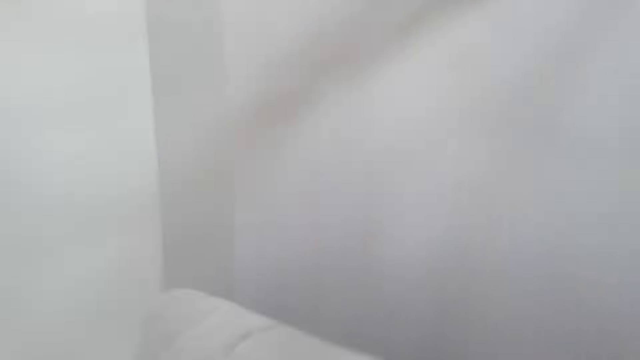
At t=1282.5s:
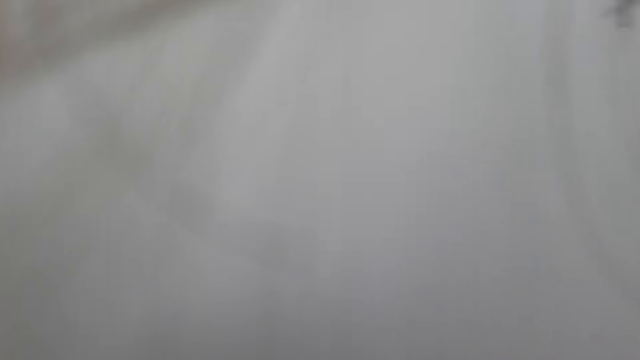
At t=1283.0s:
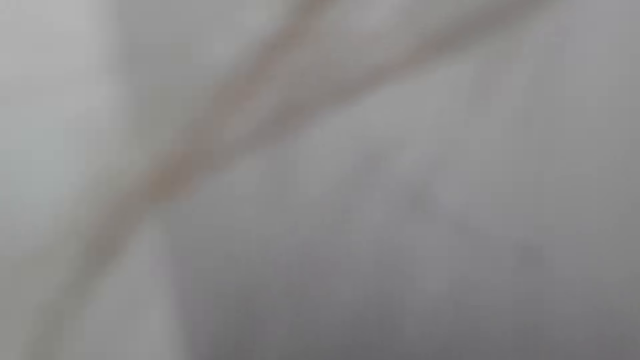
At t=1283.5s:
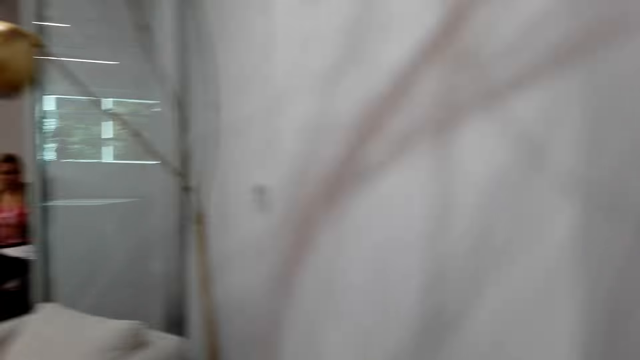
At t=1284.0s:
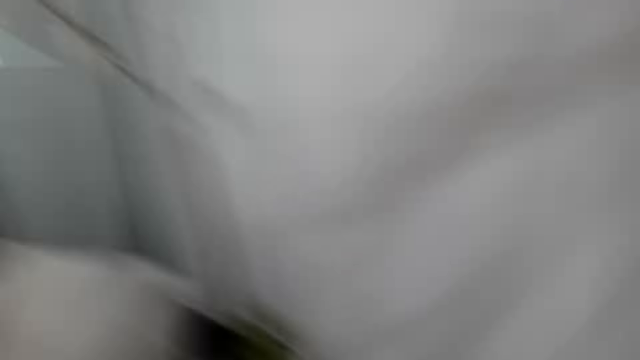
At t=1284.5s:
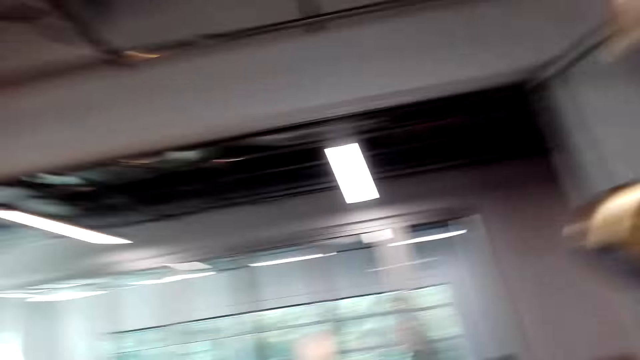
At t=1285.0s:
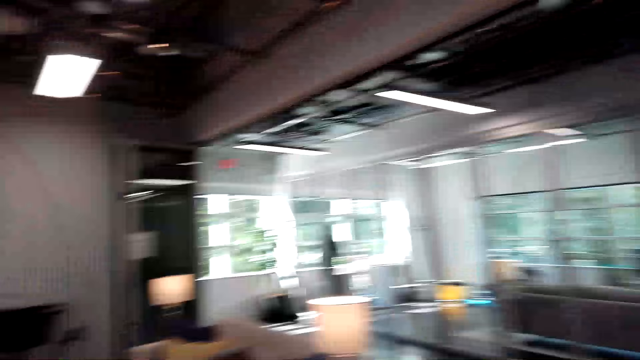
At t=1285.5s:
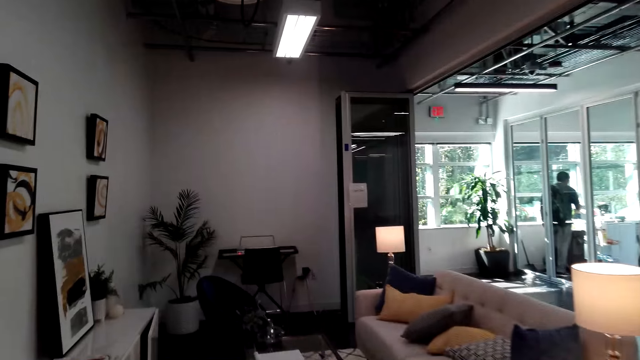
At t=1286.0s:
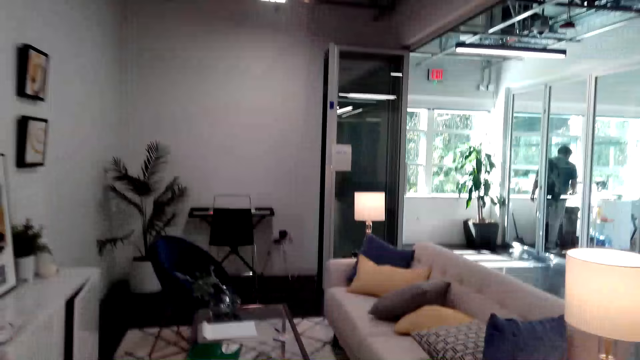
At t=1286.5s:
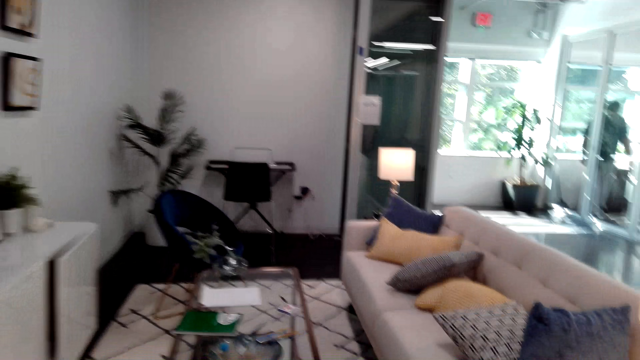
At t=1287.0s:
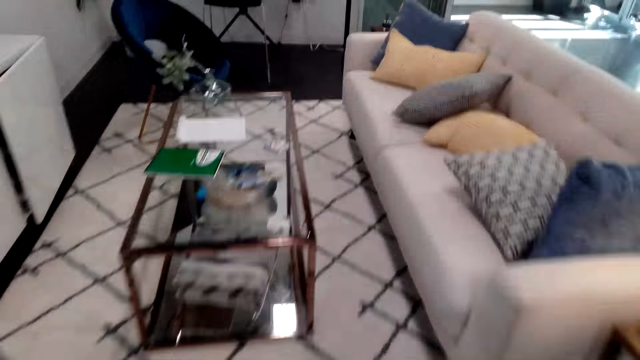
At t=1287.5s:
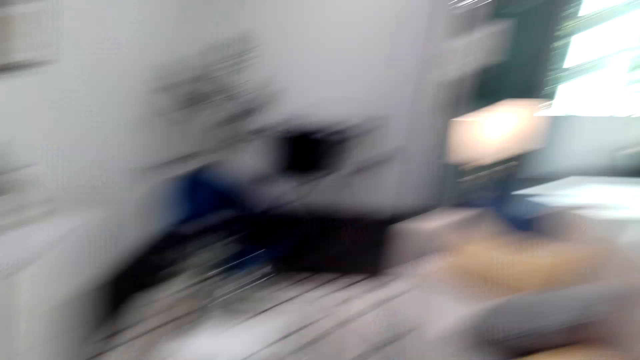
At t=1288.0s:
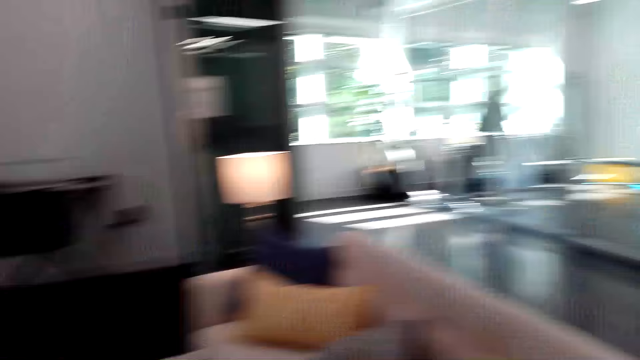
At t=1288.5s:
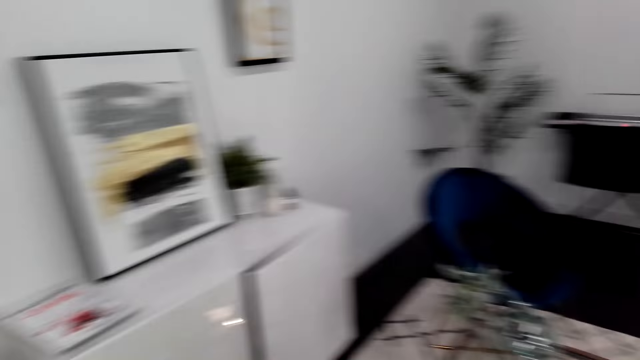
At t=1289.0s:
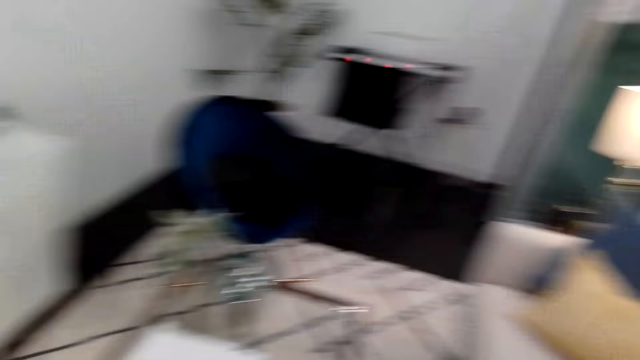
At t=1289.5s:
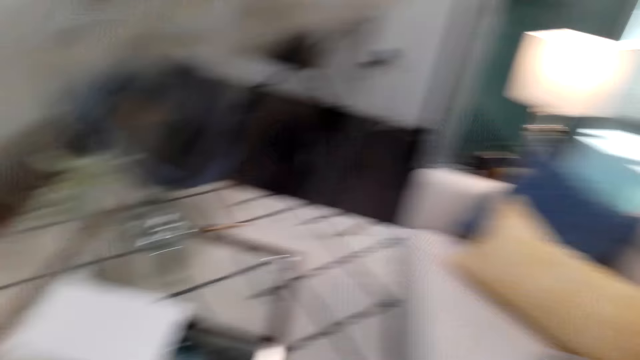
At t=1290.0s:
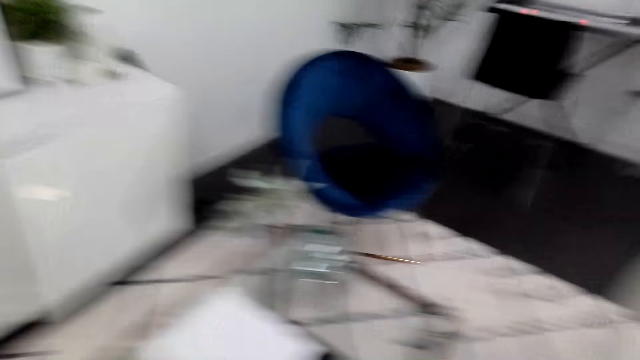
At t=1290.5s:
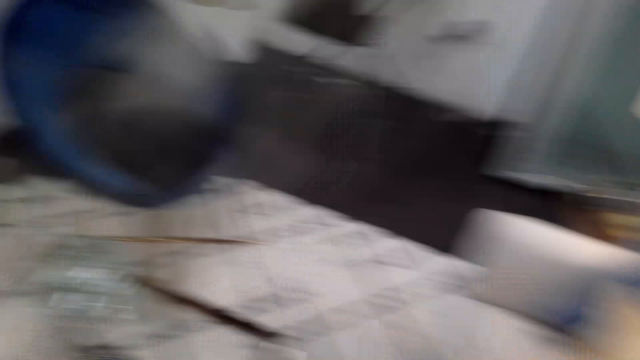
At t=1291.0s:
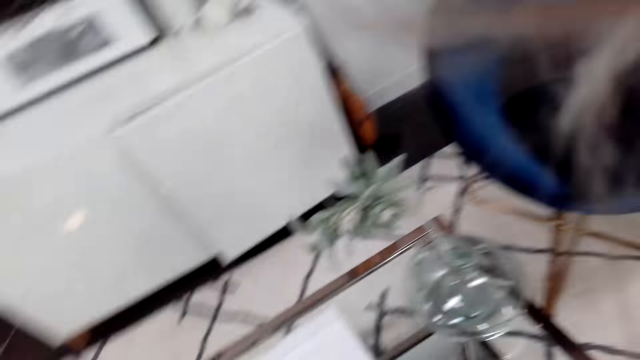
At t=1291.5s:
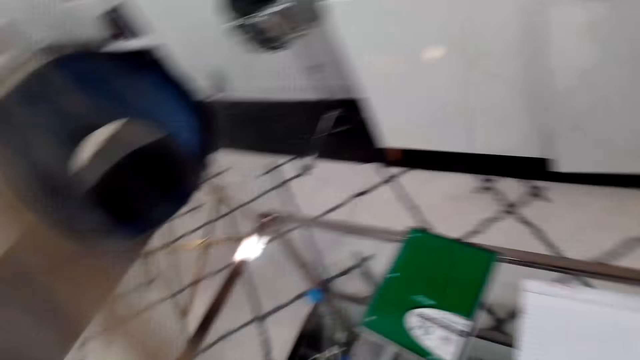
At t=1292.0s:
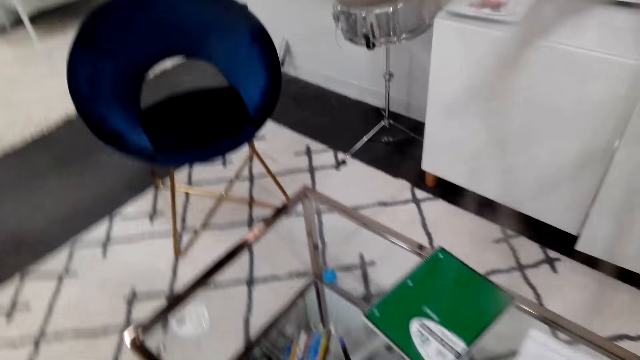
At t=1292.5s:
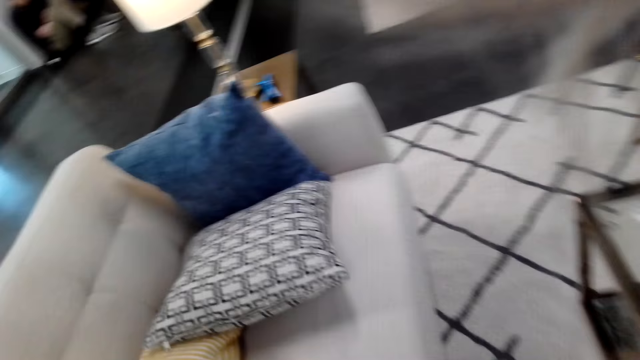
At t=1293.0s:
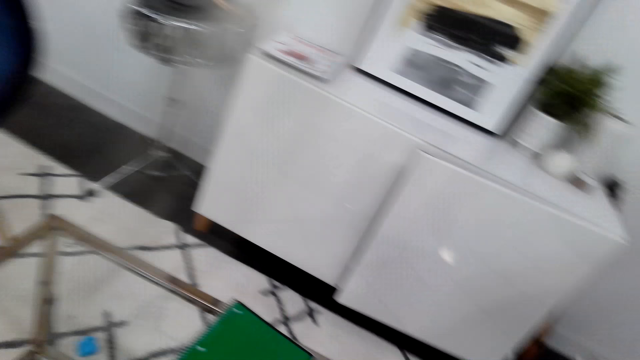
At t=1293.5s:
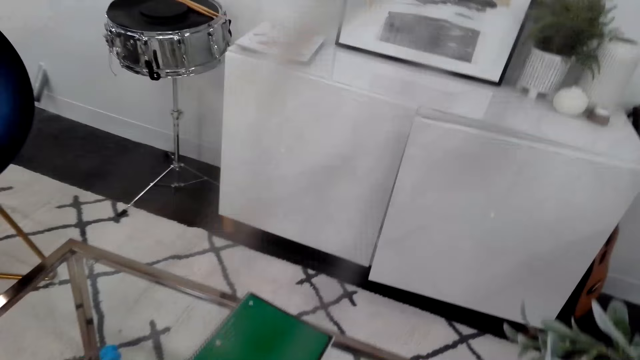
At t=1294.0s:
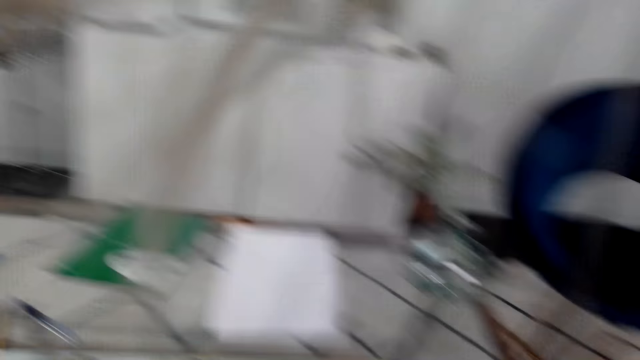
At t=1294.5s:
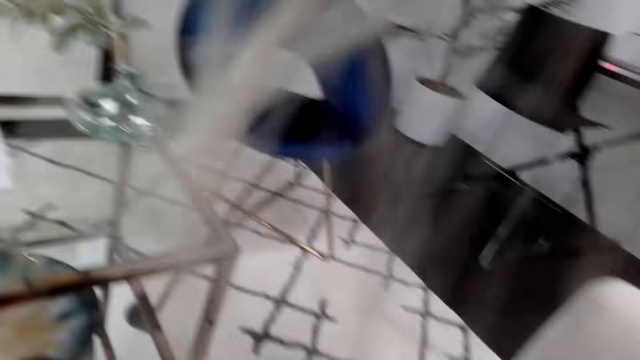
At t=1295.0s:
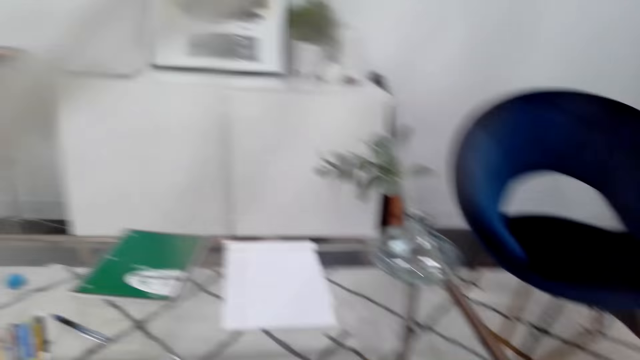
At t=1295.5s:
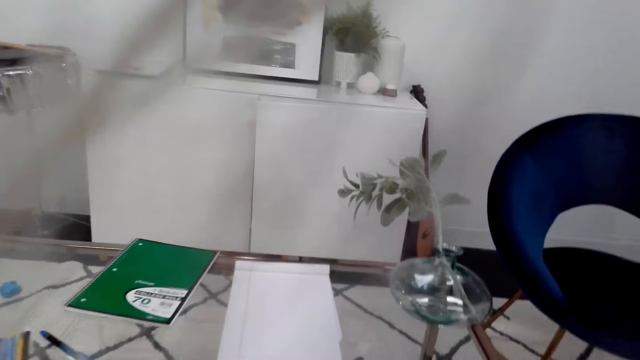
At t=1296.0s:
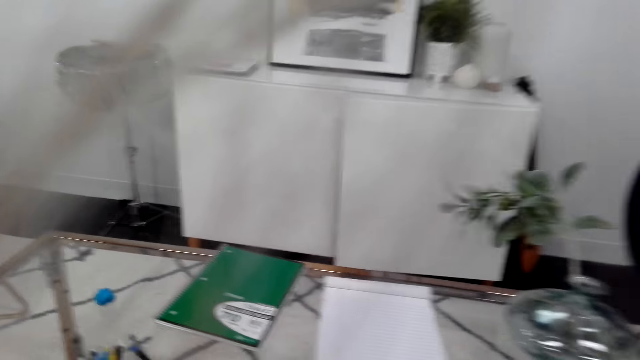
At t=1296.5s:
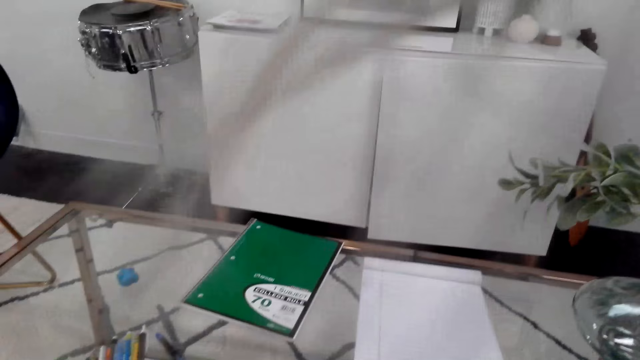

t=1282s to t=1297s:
The camera wearer walks around the house. They move the camera around. They converse. They sit on a chair. They move the camera around. They look around the table.

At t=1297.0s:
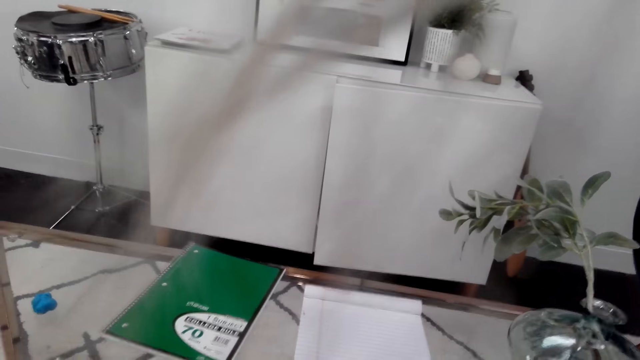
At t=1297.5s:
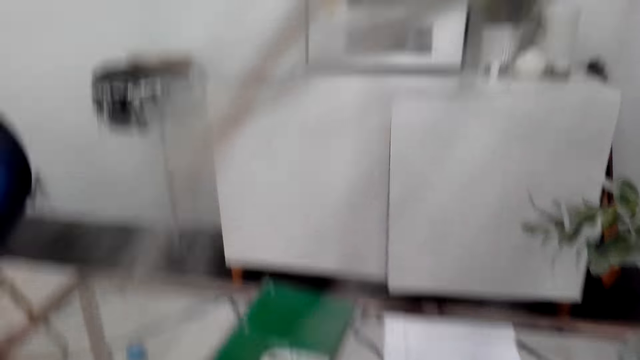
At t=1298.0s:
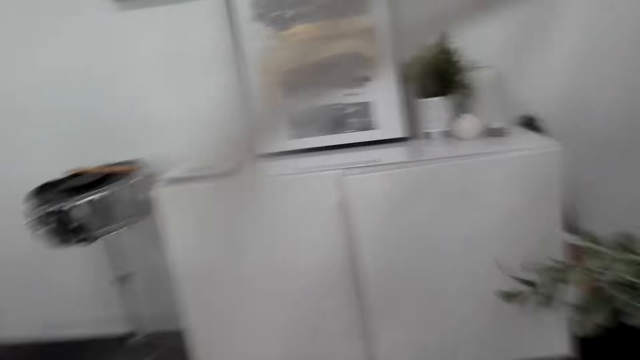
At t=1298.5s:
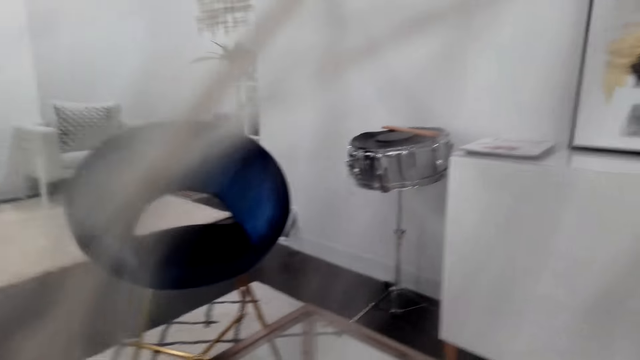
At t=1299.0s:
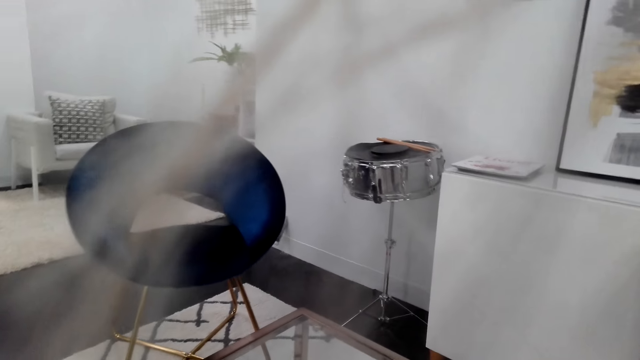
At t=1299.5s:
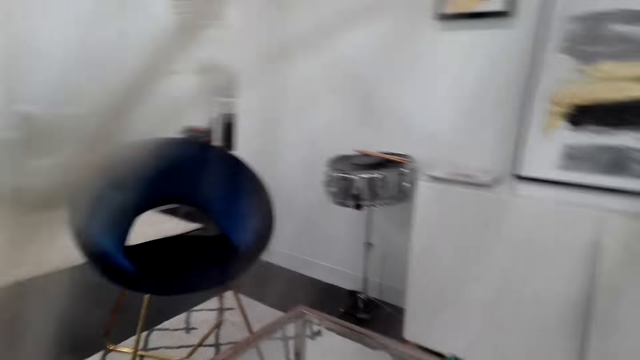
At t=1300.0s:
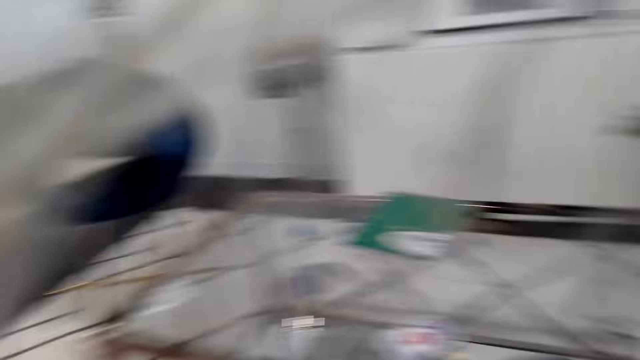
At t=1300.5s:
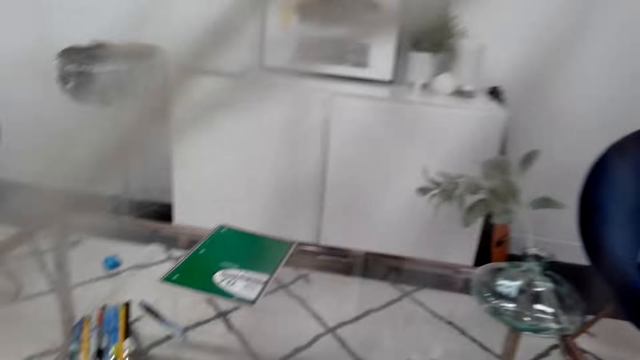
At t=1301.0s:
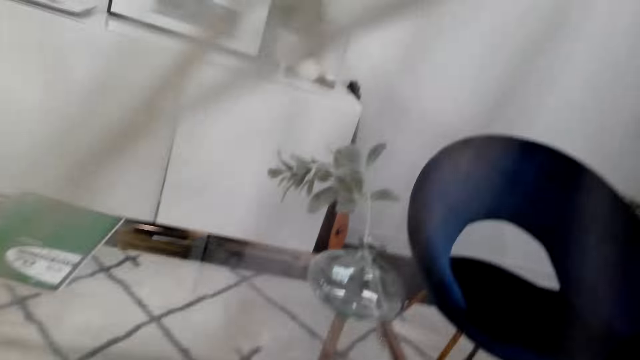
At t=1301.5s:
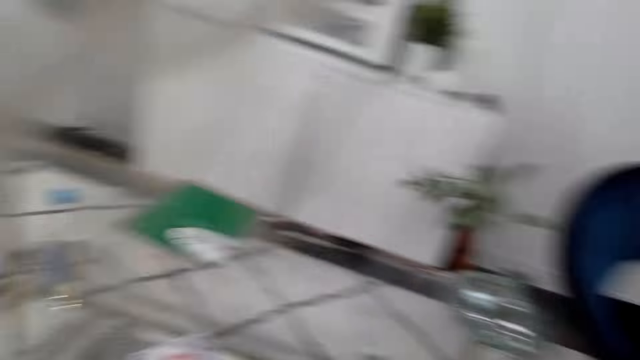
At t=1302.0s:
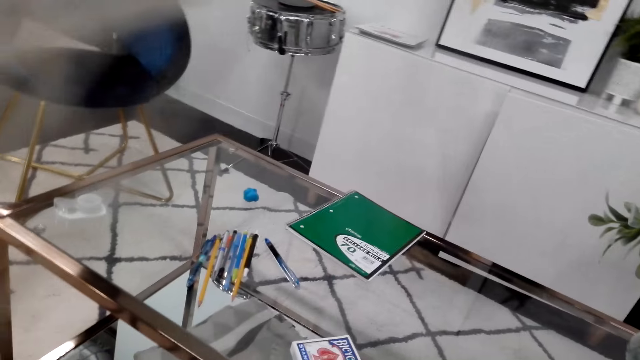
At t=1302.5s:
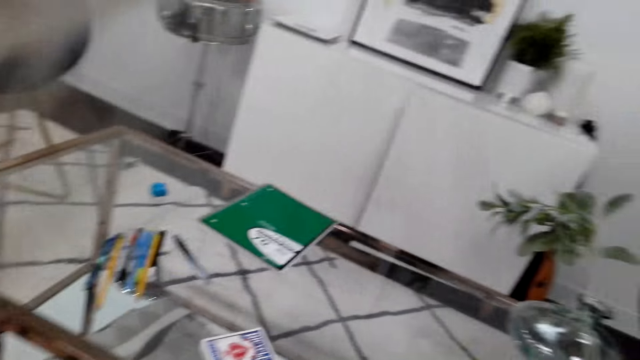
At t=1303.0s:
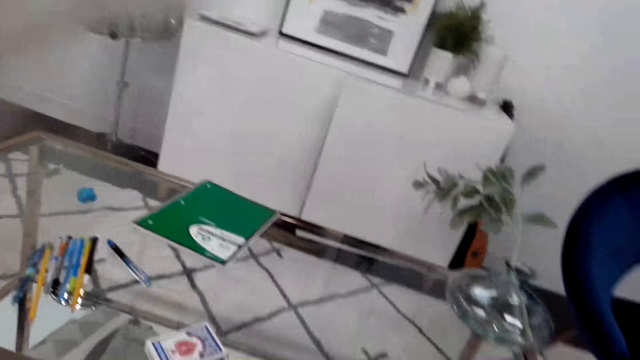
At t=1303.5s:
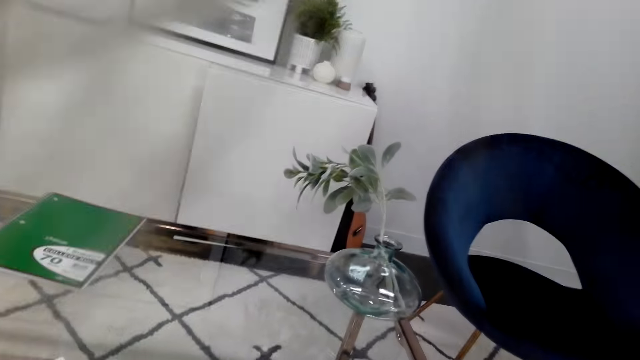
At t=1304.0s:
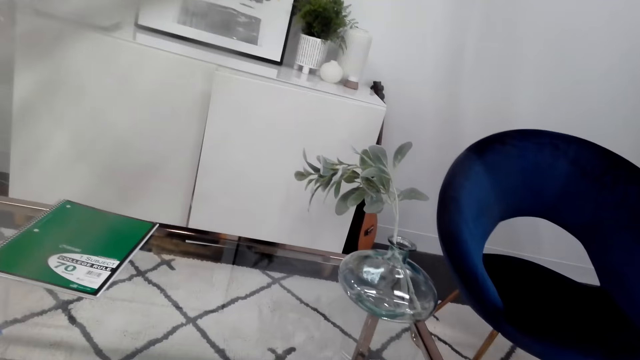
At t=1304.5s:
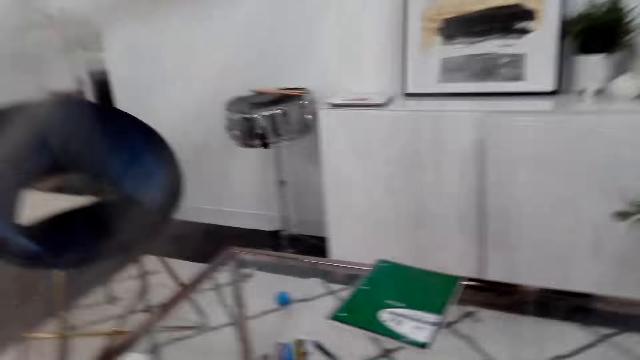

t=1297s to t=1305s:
The camera wearer stares at the television stand. They pick up a book.
